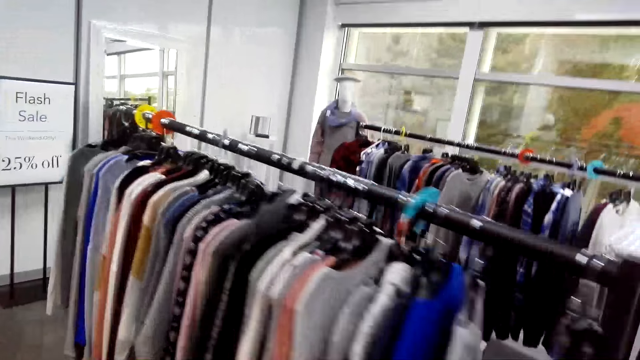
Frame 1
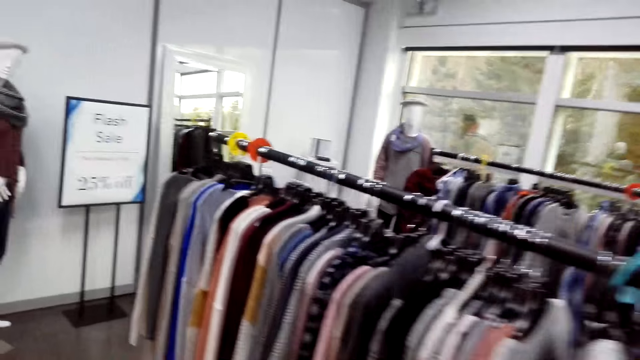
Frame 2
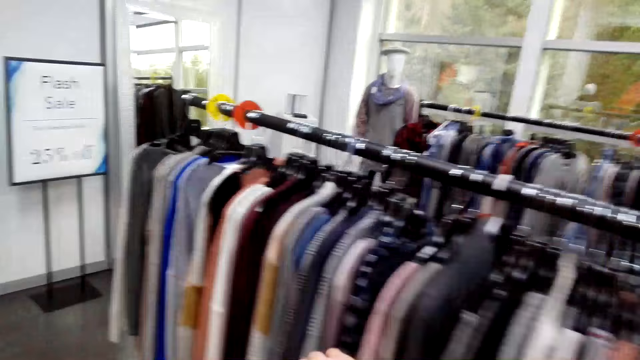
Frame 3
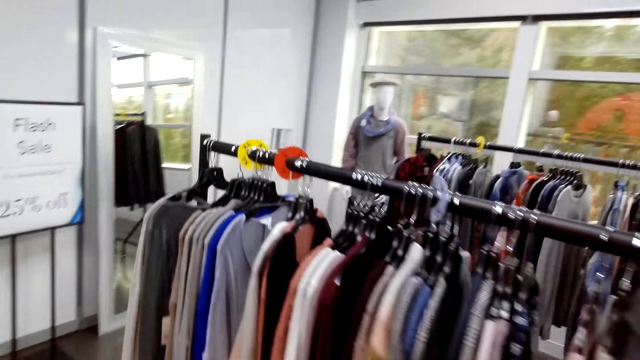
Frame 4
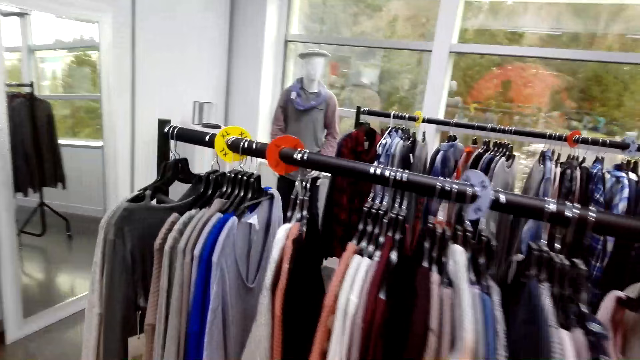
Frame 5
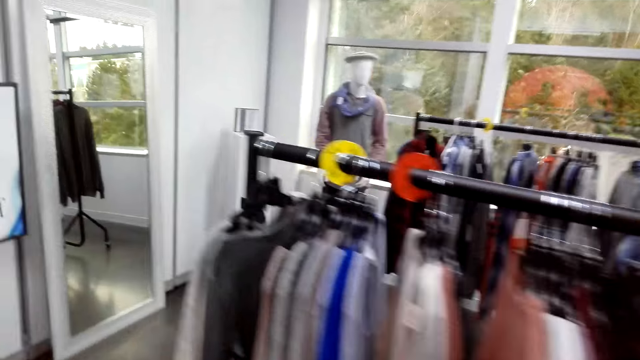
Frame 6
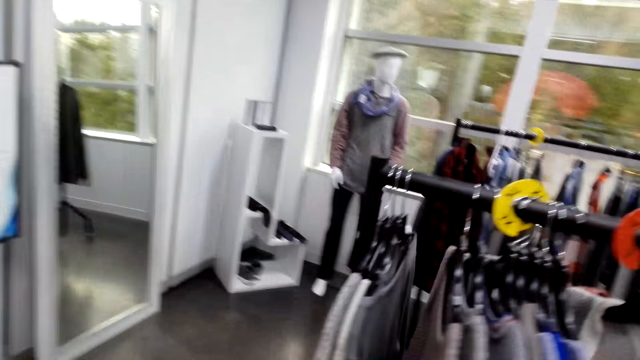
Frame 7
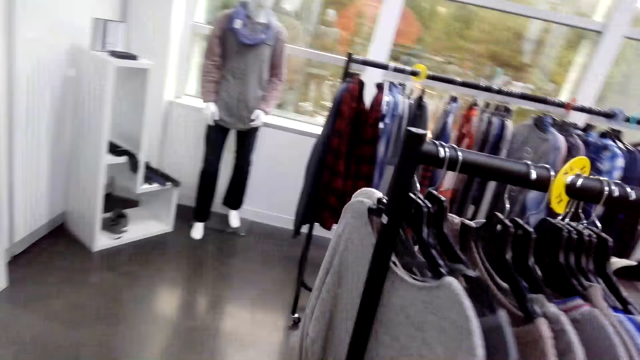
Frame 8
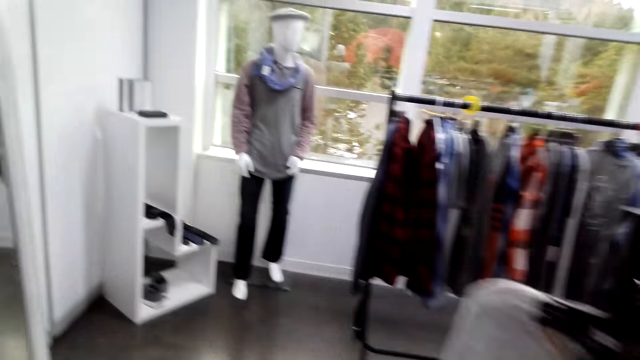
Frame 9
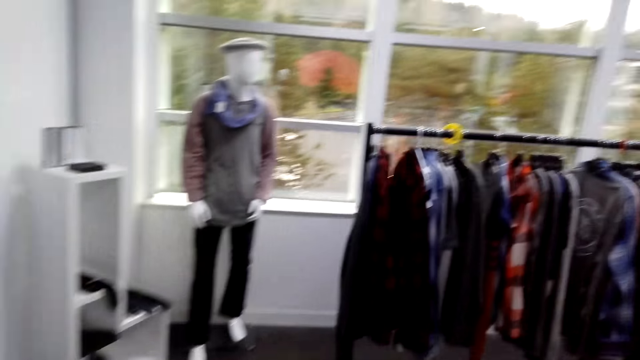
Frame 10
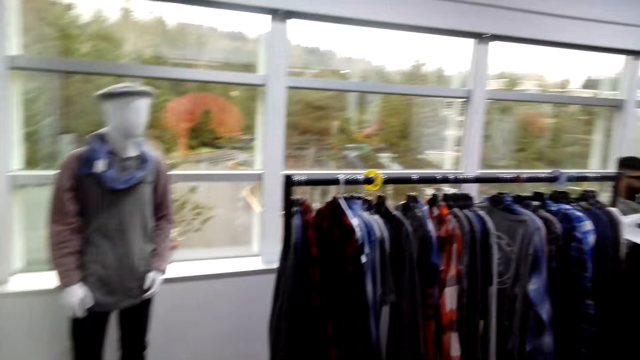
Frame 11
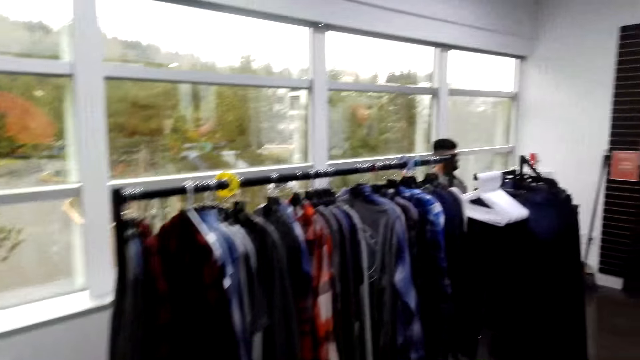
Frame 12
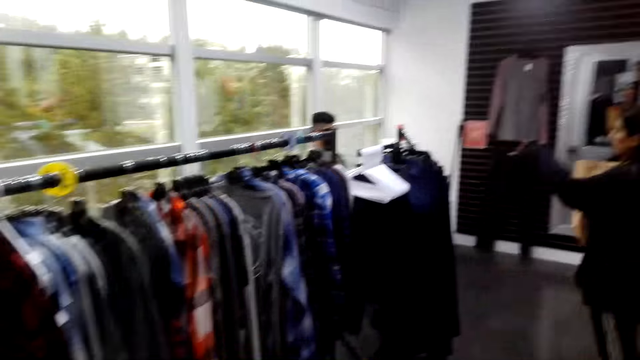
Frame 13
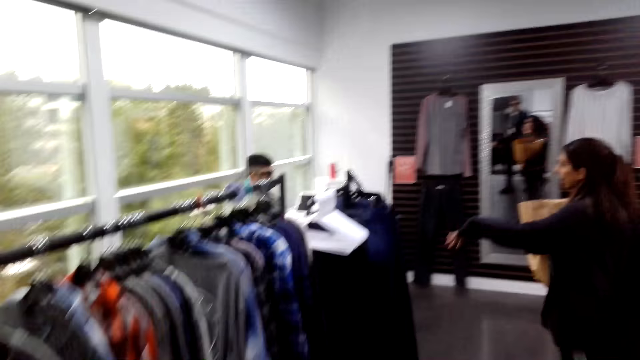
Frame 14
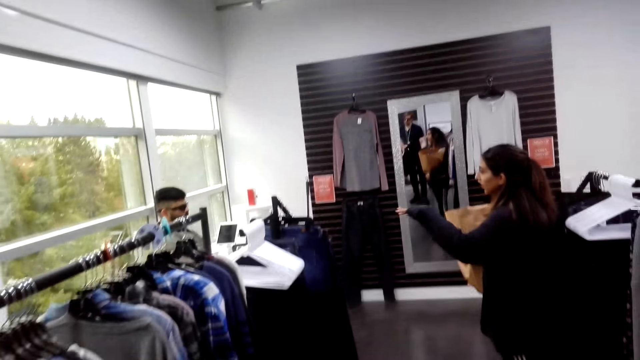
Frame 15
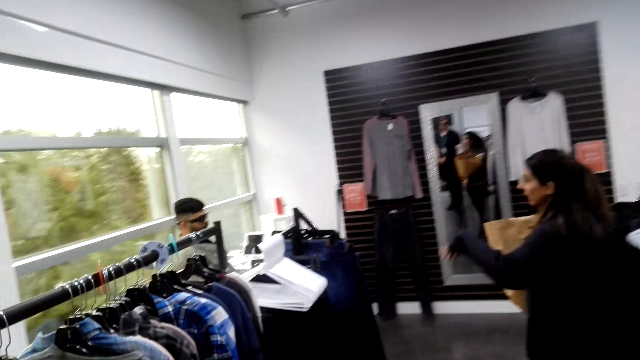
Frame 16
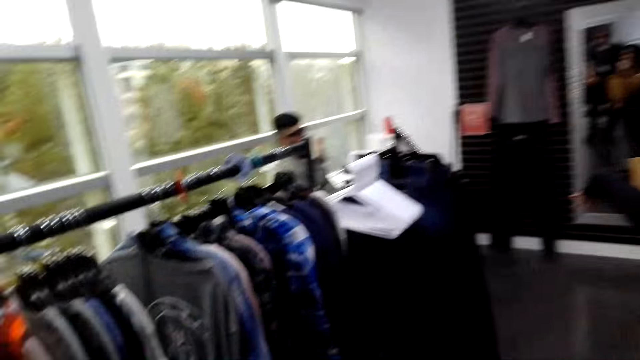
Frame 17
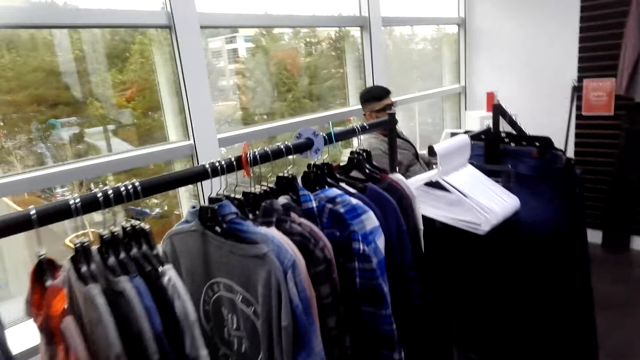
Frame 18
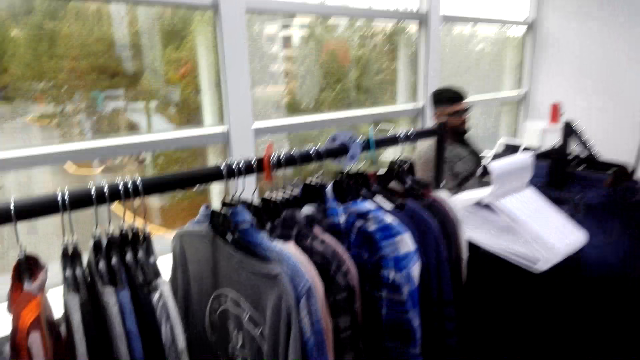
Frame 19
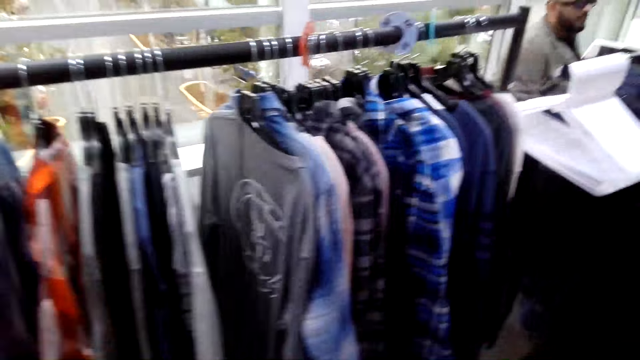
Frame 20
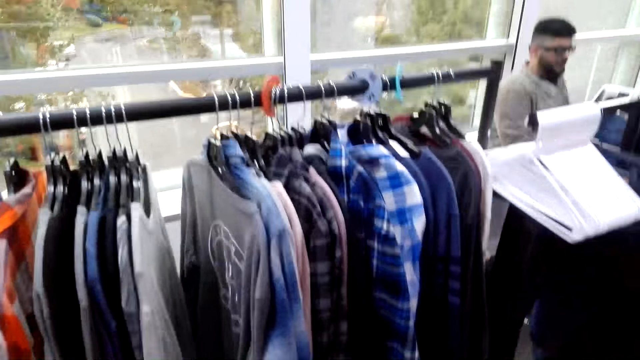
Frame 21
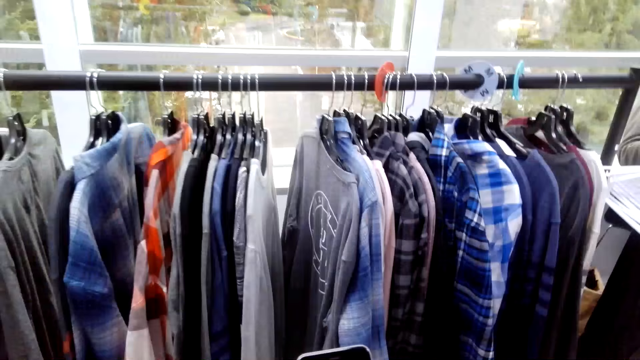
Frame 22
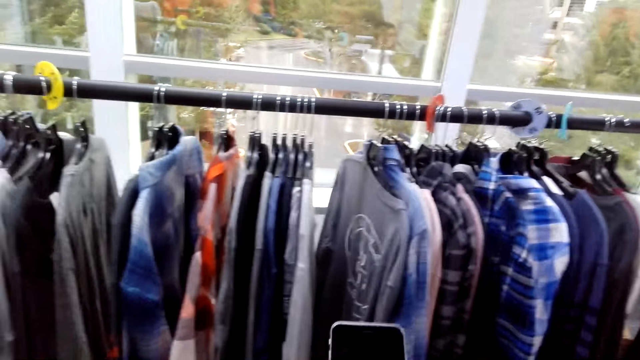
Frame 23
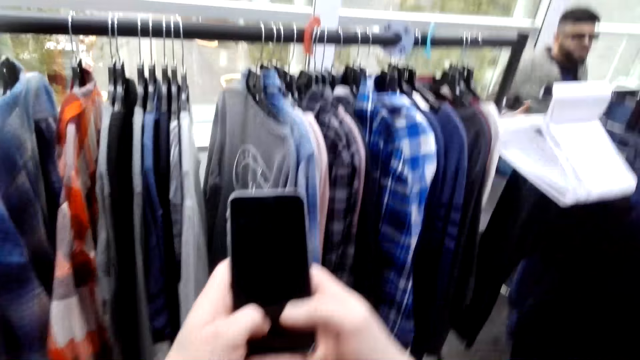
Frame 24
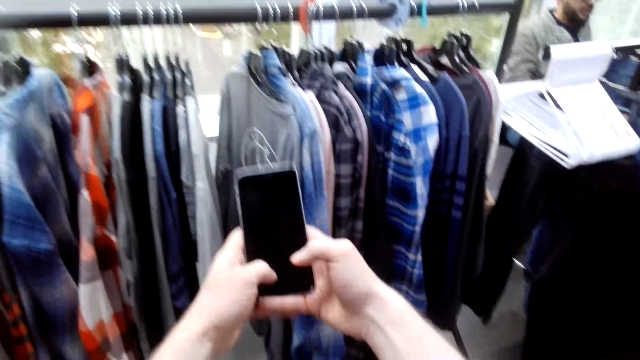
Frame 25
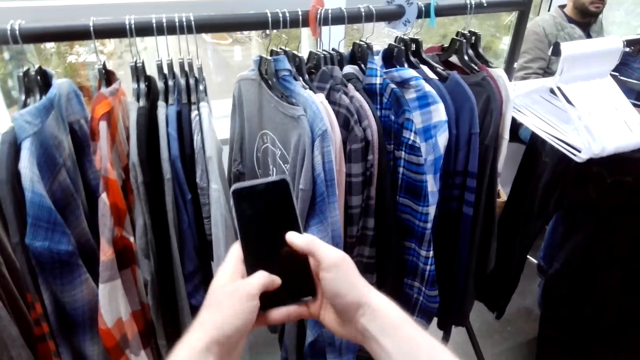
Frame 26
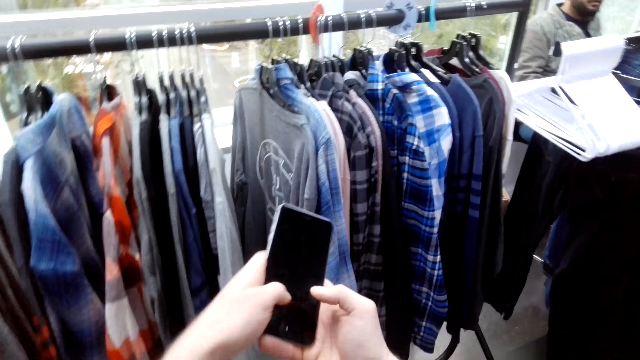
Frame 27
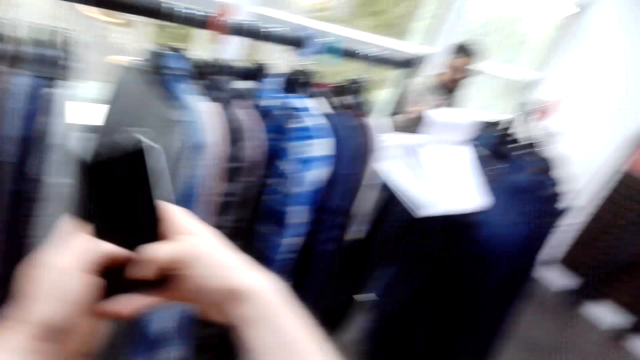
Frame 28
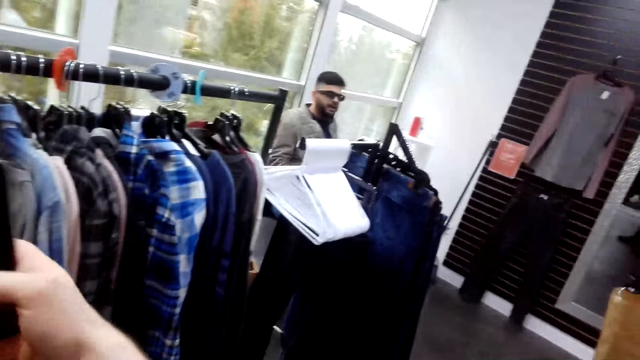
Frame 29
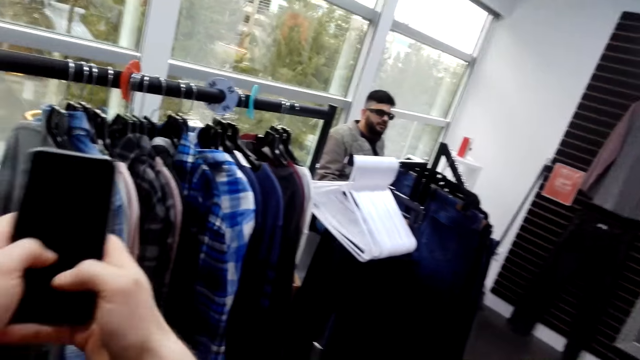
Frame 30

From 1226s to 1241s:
A woman moves her hands. The camera wearer converses with the woman and a man in a boutique. They look around and hold the phone. The man types the phone on his hands.

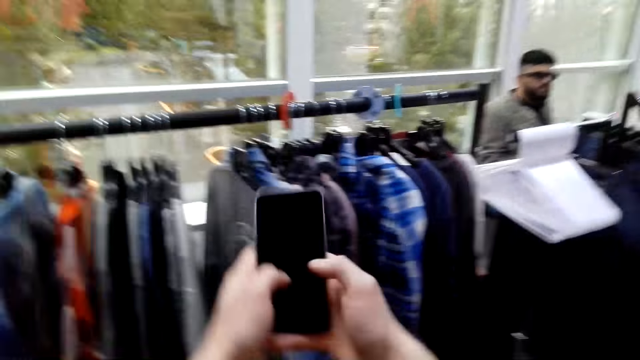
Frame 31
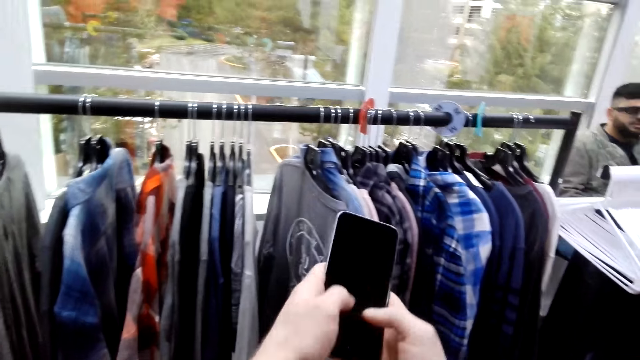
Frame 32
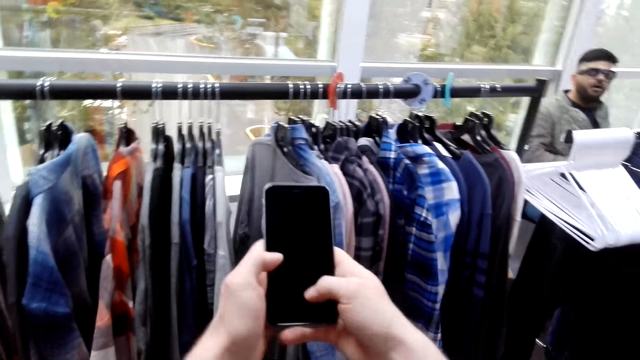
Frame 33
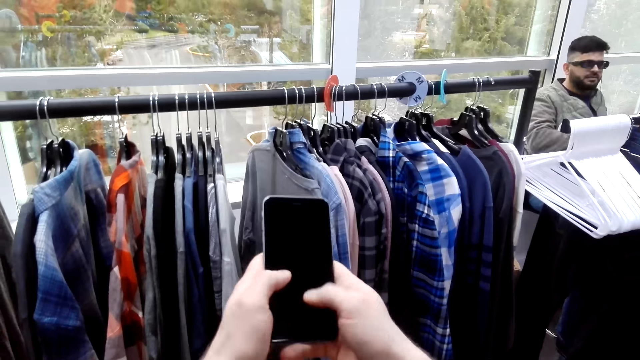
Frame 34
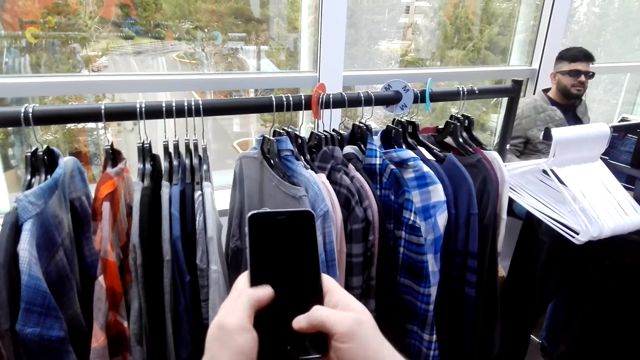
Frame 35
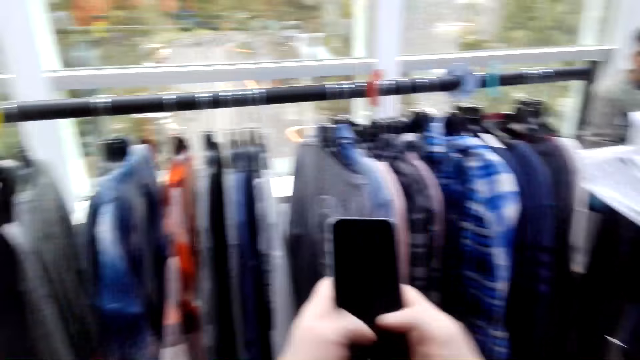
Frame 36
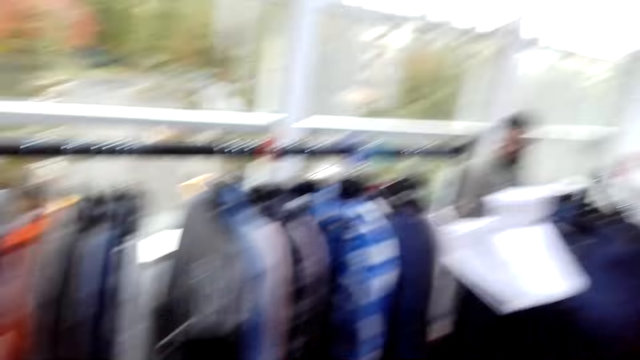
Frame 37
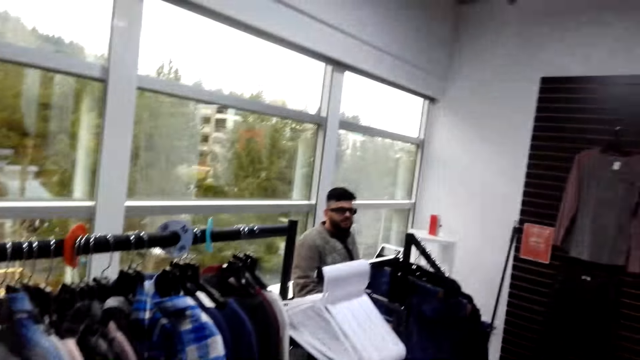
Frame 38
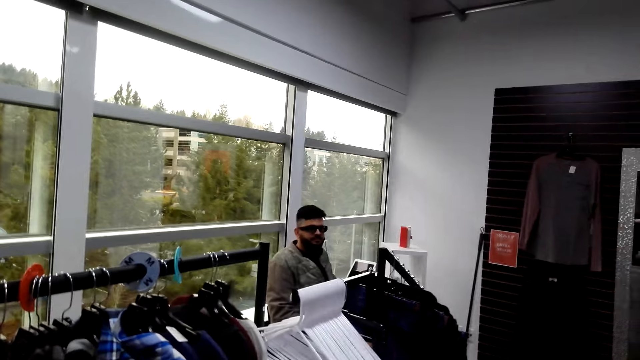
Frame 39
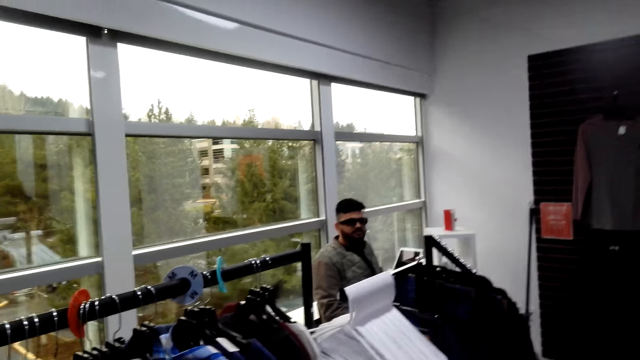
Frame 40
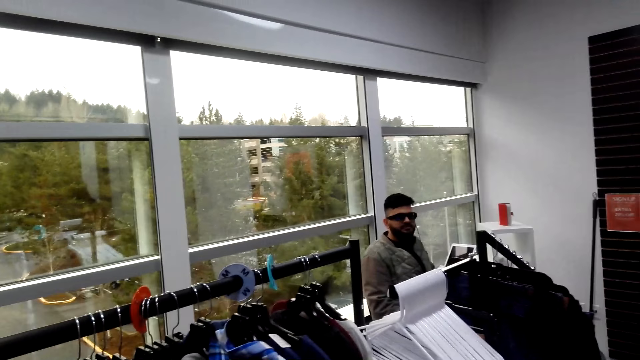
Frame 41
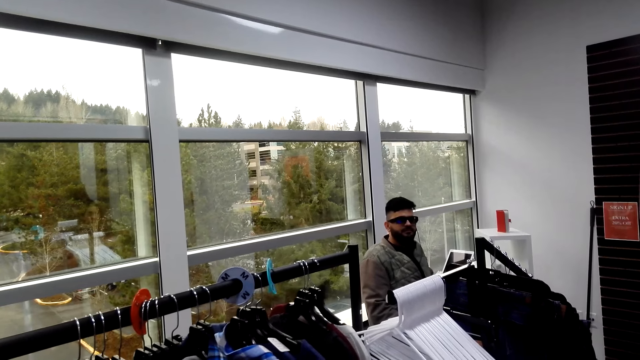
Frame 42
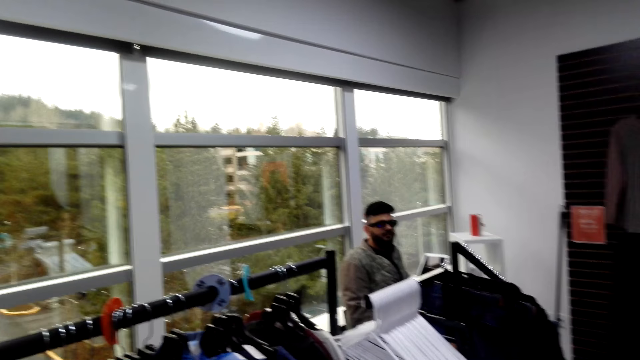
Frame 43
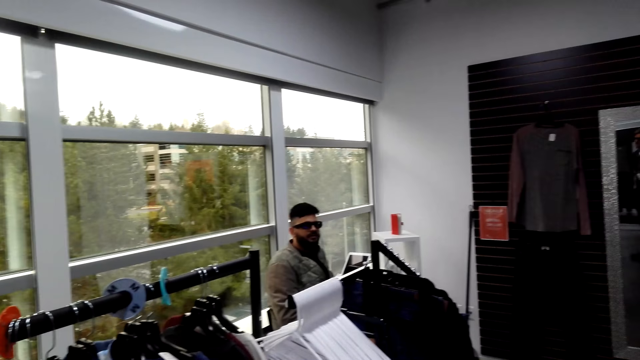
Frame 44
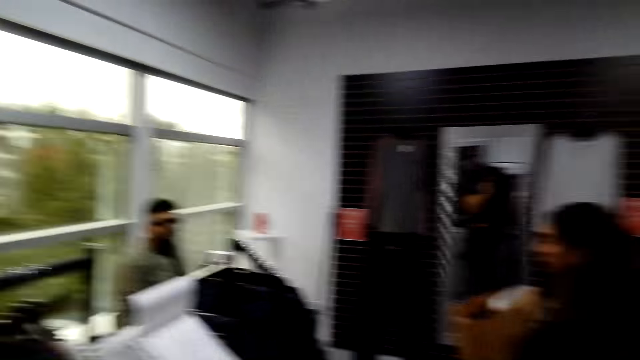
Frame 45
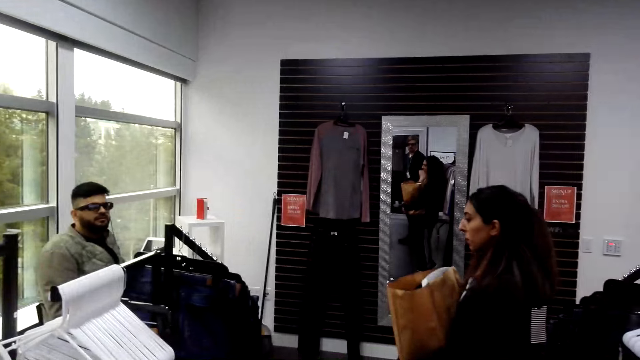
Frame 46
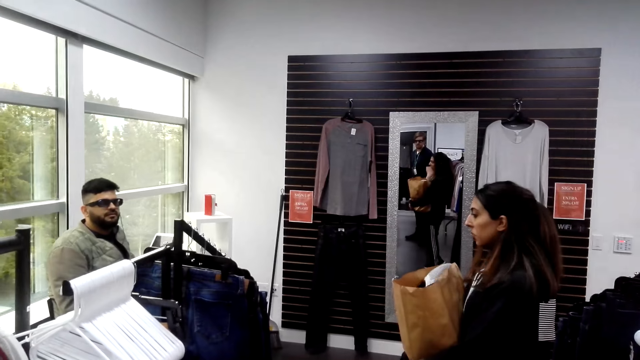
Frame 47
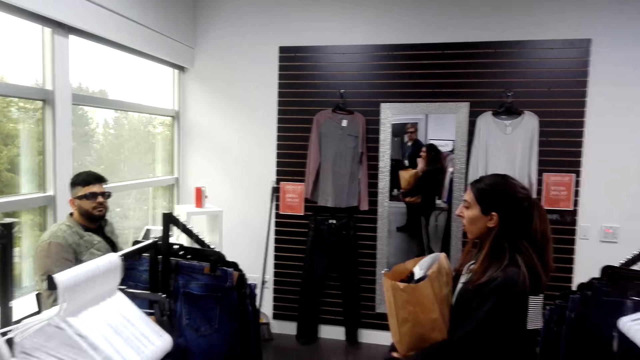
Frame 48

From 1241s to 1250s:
The camera wearer converses with a woman and a man in a boutique.
